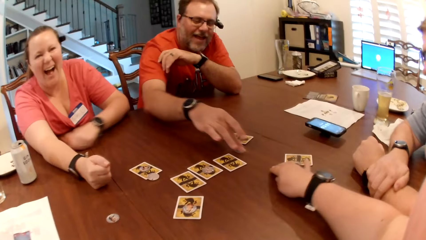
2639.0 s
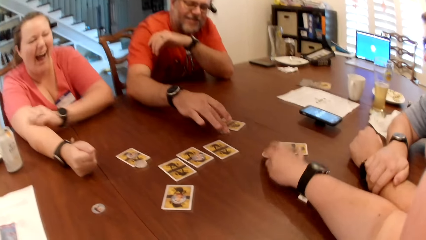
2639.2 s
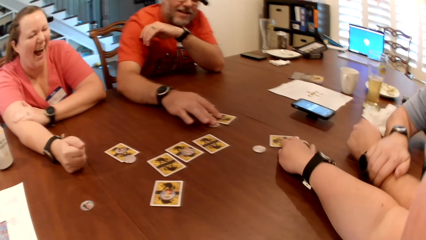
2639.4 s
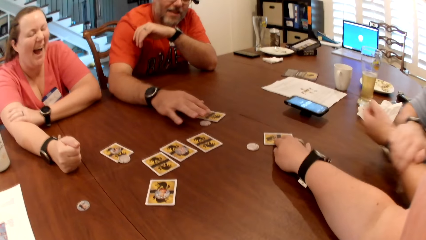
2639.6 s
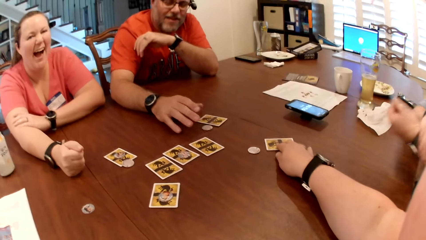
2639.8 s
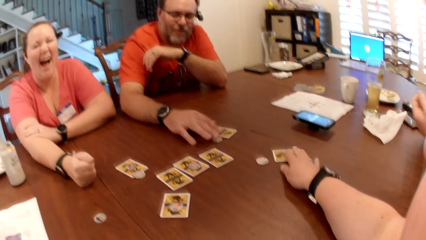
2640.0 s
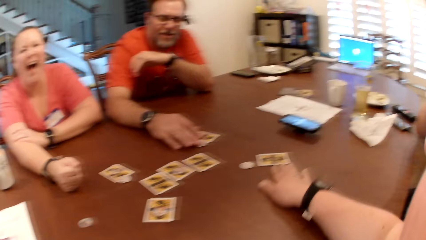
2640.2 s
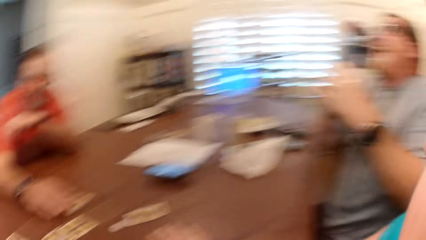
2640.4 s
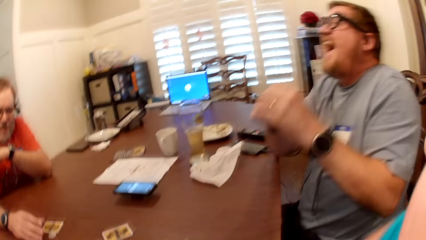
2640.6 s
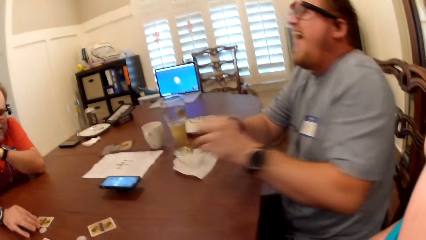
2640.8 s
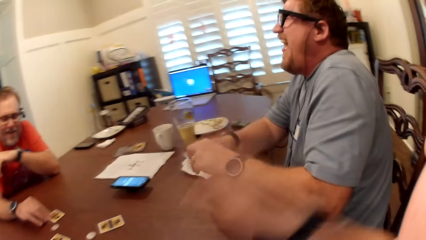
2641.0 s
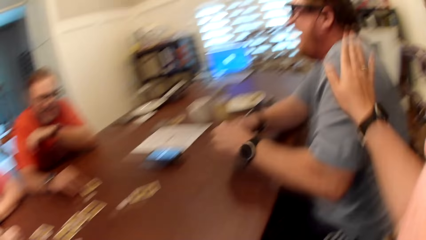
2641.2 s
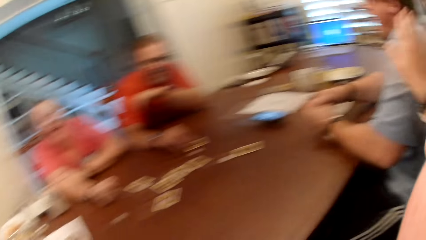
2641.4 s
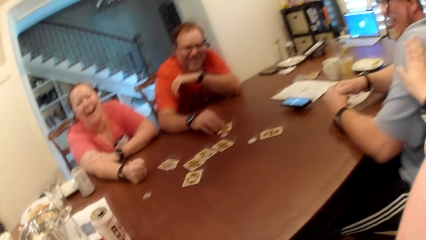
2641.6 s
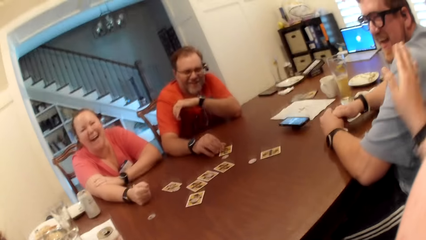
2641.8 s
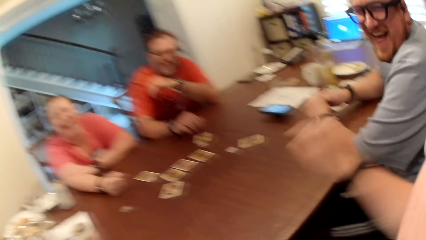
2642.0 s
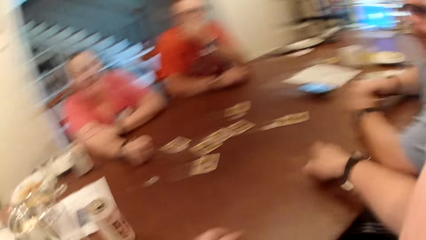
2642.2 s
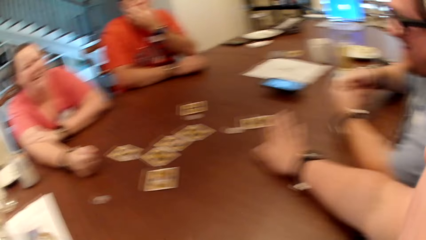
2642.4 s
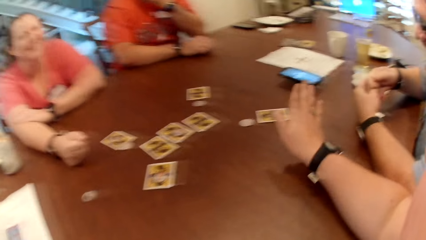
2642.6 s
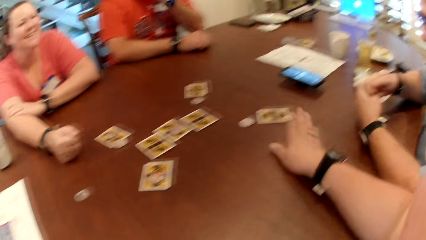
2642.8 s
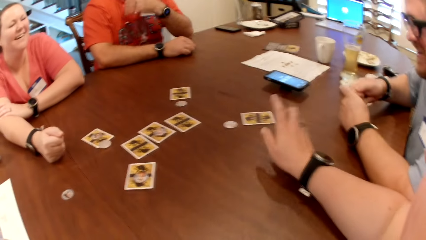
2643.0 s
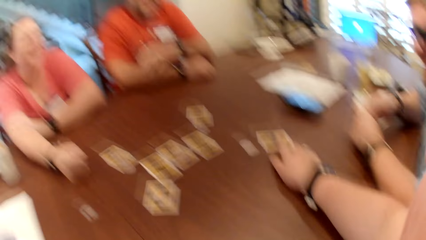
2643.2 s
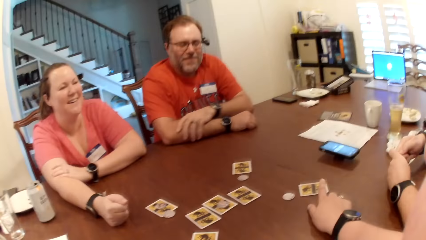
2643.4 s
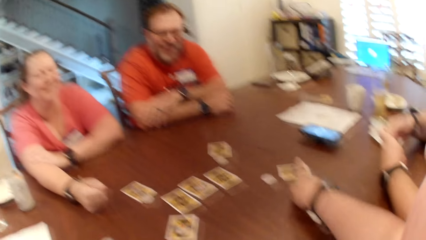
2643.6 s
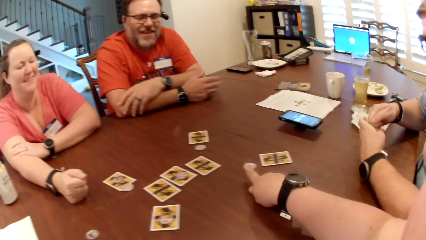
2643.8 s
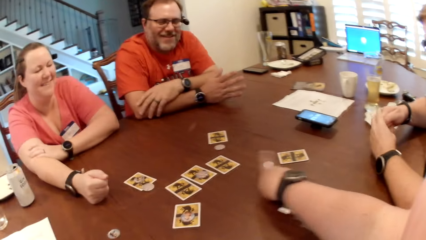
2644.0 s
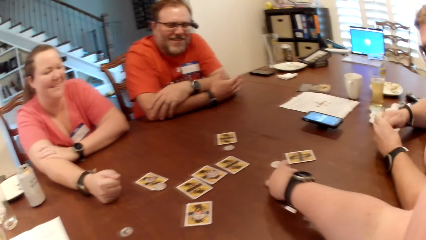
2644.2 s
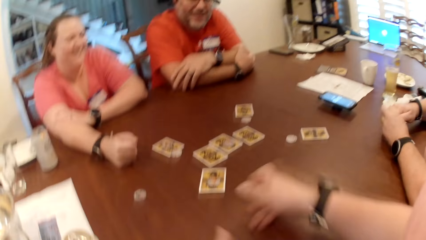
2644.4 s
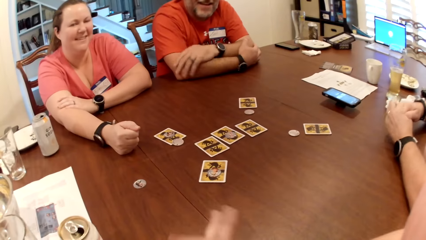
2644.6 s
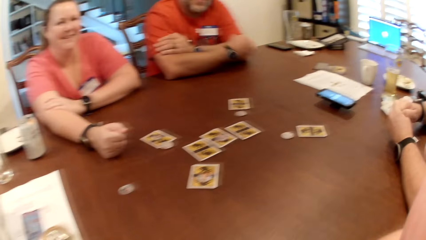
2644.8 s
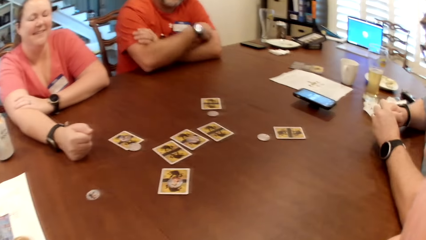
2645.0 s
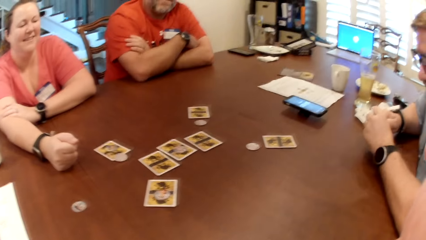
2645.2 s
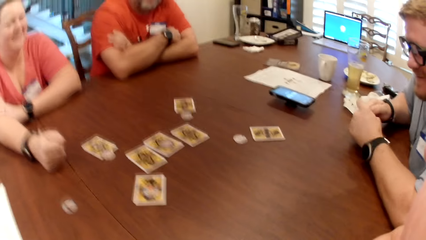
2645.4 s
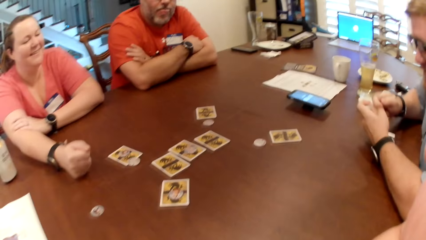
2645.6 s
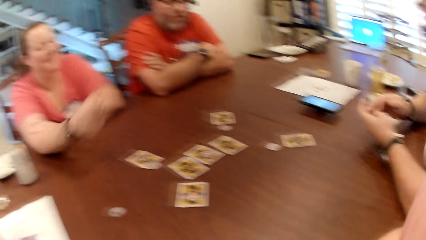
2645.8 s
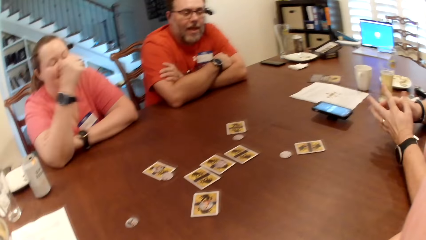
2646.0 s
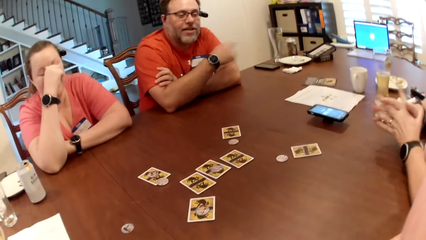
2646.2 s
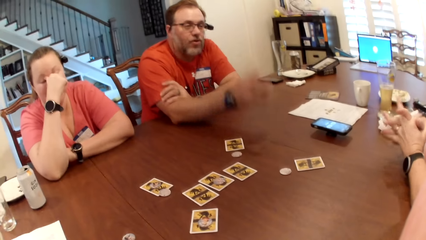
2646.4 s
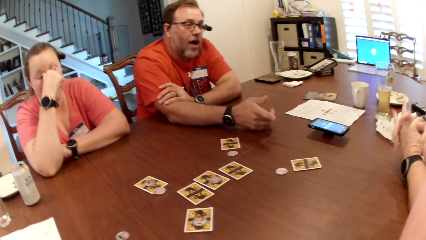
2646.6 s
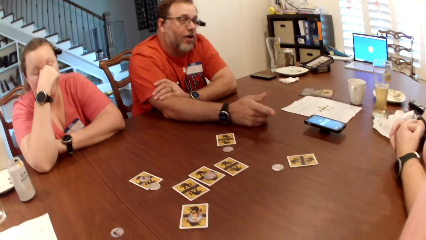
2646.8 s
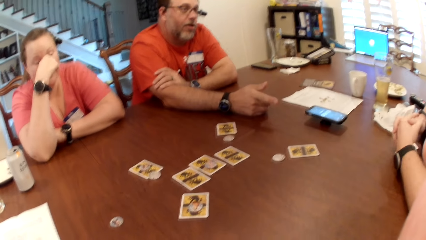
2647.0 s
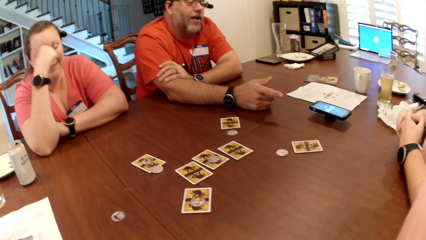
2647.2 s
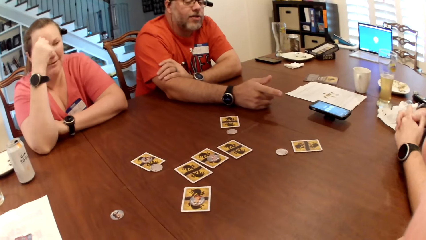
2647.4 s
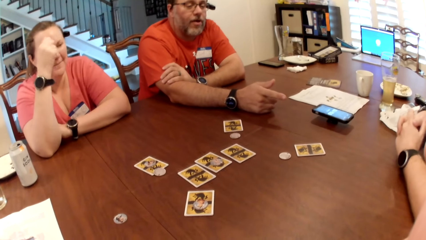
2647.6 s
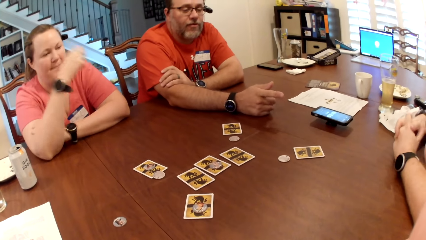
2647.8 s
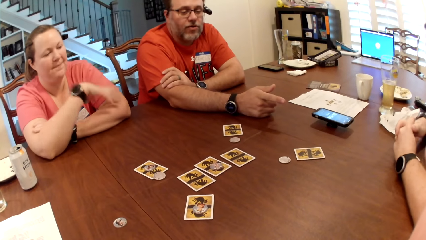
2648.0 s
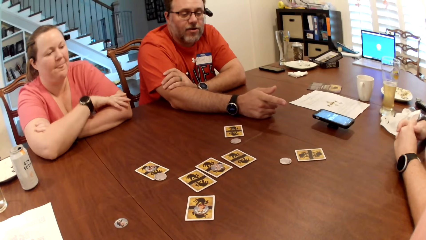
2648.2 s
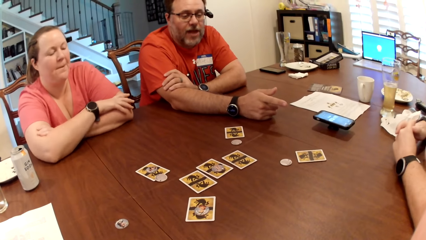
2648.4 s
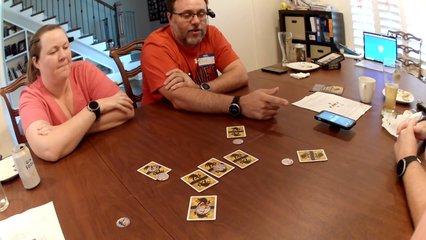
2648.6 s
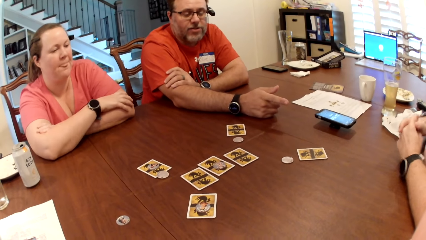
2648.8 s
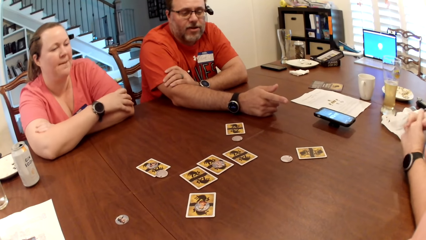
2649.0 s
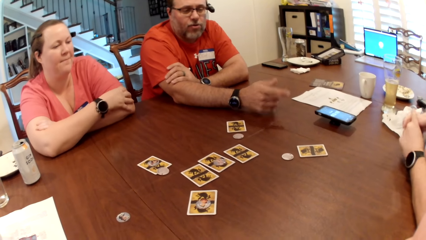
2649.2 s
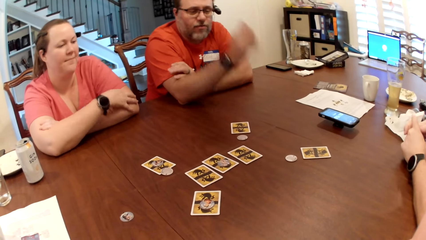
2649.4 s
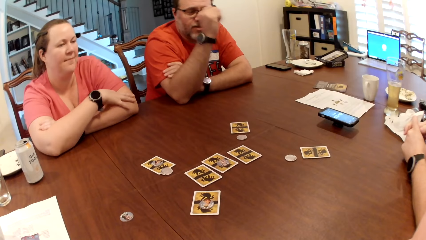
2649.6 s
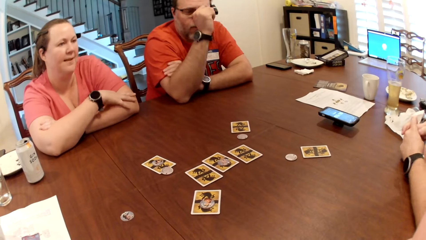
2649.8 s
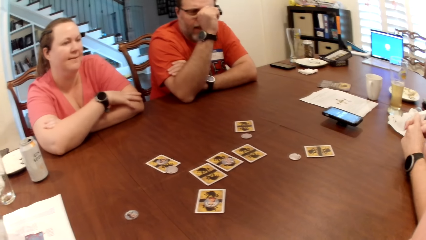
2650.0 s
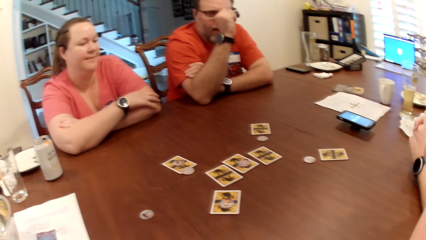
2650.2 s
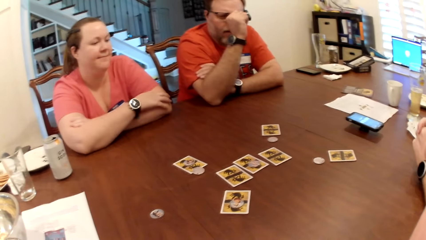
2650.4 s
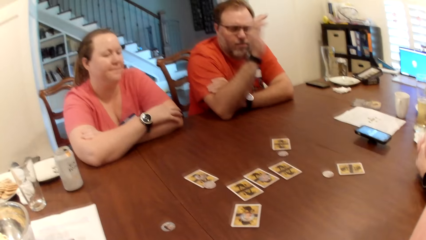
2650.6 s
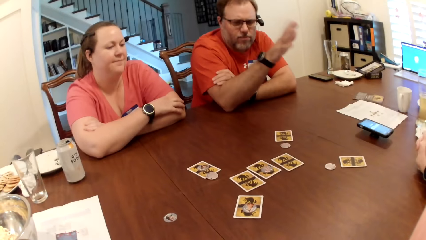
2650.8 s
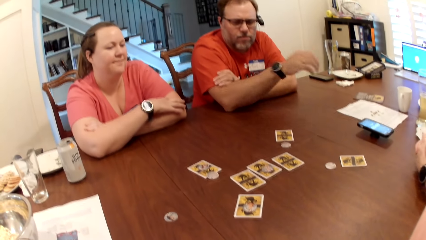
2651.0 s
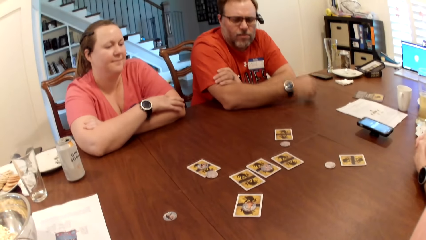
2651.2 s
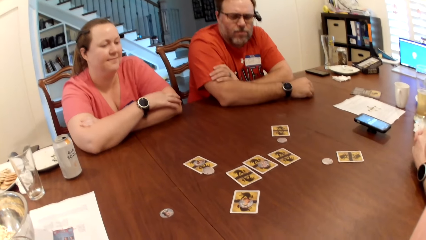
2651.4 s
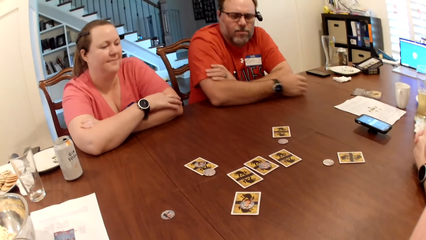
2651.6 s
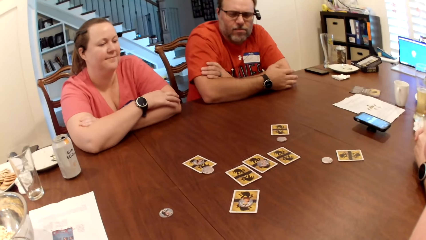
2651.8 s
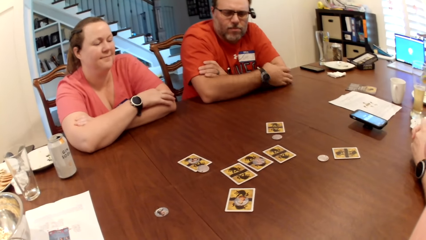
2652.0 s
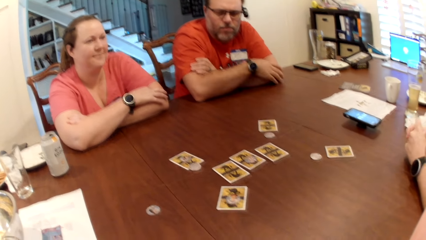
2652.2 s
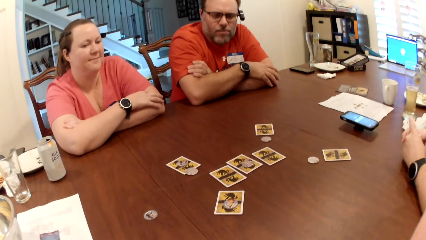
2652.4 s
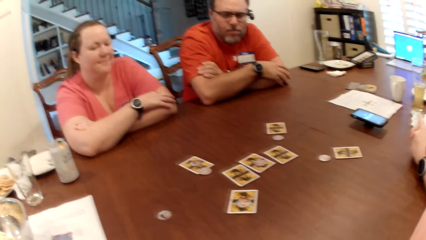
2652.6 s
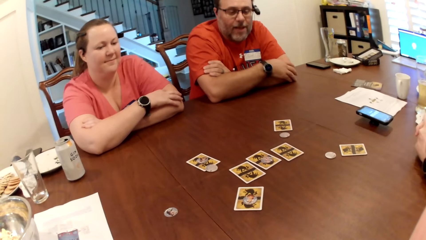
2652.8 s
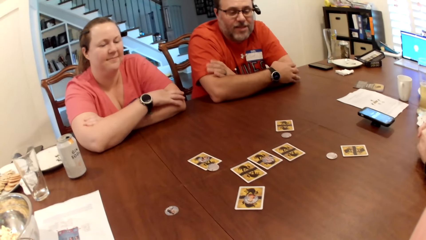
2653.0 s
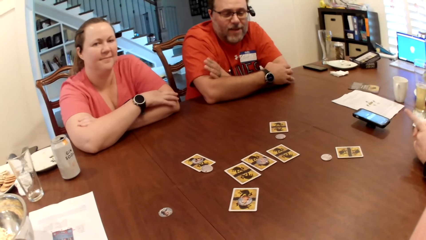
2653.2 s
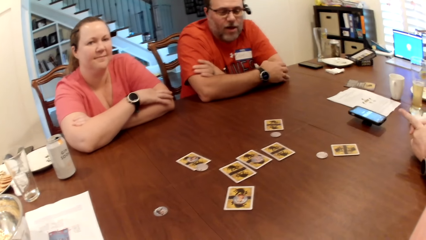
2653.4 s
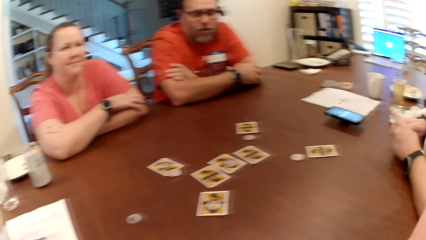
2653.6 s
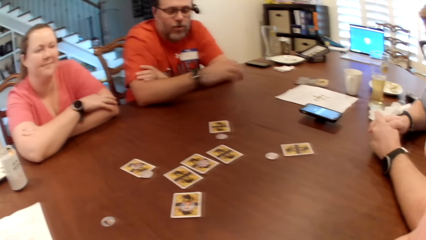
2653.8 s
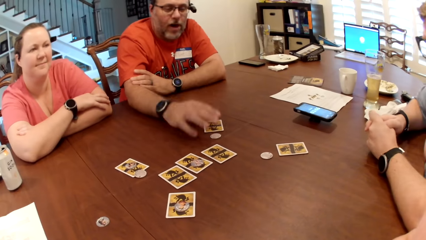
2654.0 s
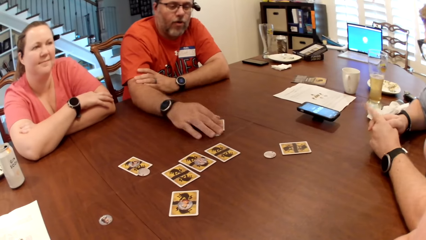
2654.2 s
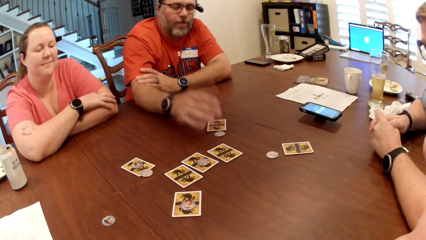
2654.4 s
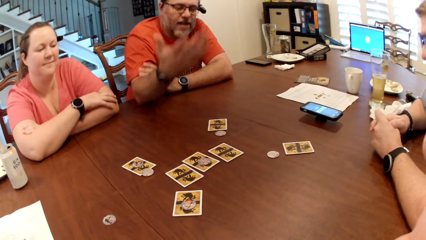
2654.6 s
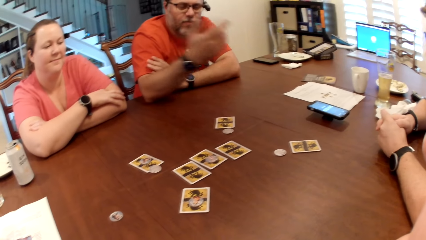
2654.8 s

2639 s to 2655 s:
The camera wearer taps the man on his shoulder with her right hand. A woman touches her nose with her right hand. Another man moves a chip and a card on the table with his right hand.
